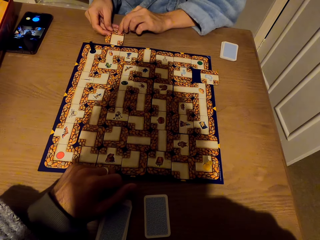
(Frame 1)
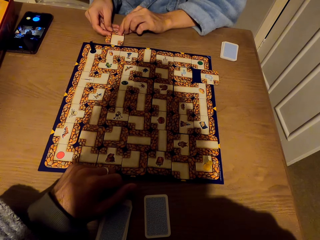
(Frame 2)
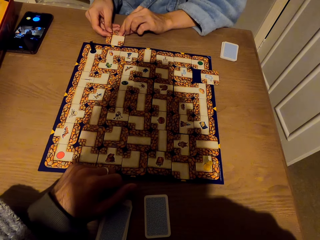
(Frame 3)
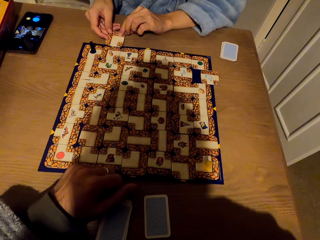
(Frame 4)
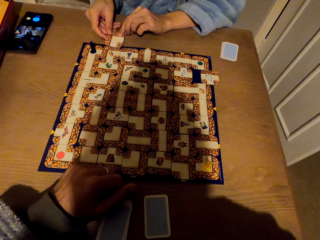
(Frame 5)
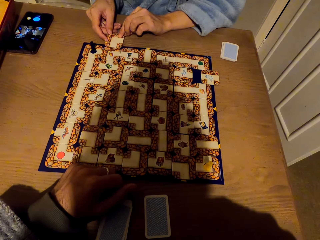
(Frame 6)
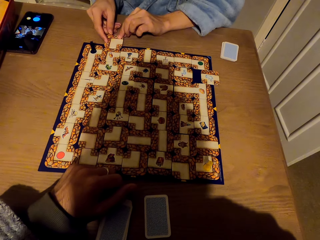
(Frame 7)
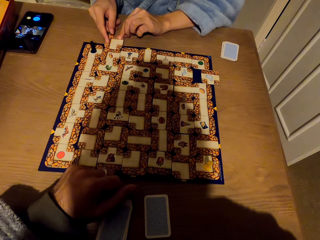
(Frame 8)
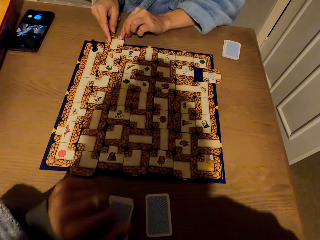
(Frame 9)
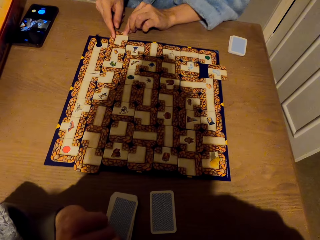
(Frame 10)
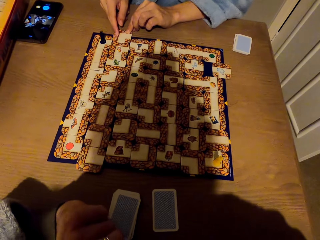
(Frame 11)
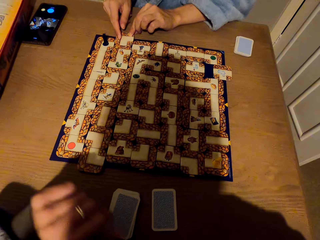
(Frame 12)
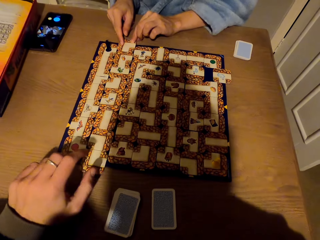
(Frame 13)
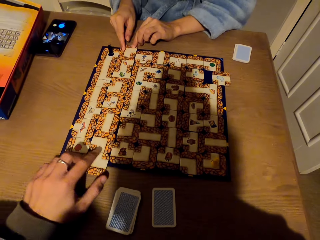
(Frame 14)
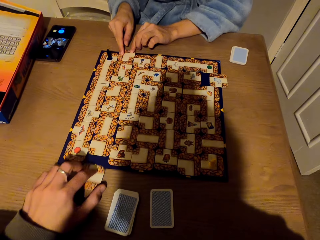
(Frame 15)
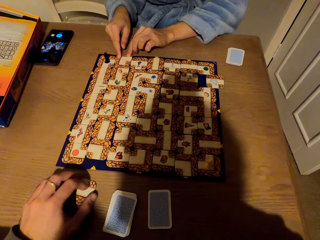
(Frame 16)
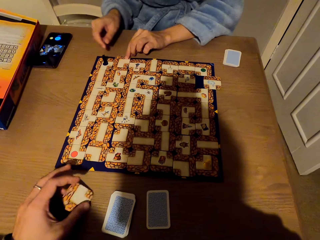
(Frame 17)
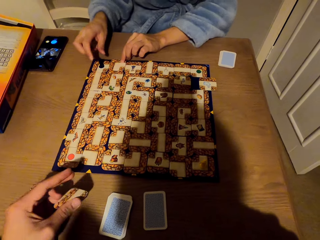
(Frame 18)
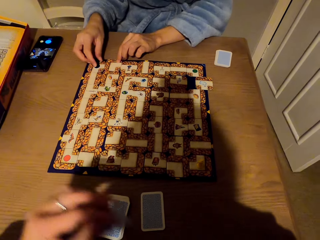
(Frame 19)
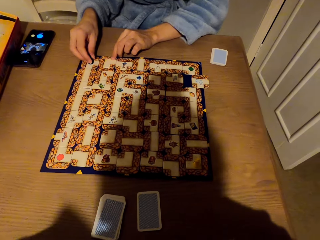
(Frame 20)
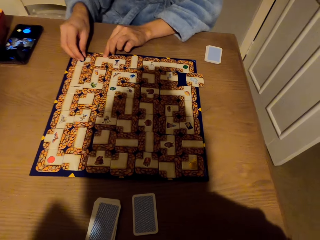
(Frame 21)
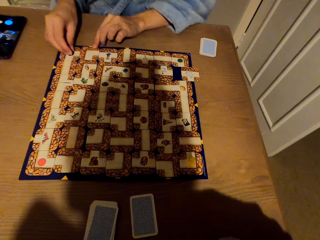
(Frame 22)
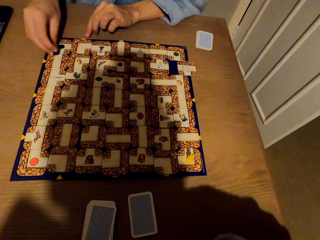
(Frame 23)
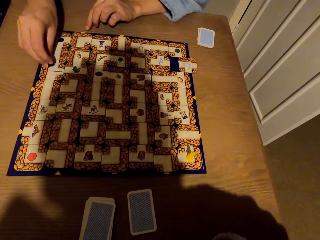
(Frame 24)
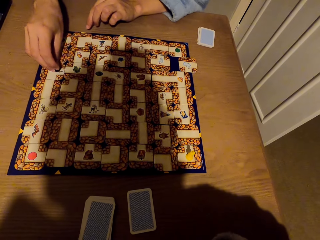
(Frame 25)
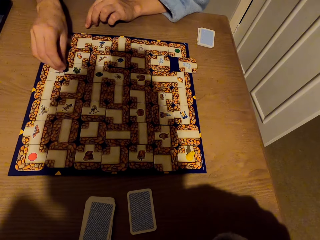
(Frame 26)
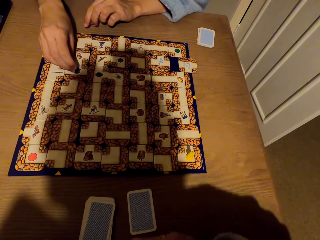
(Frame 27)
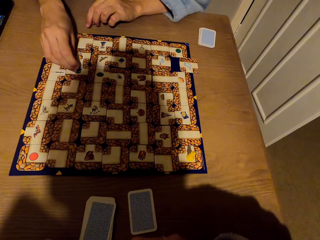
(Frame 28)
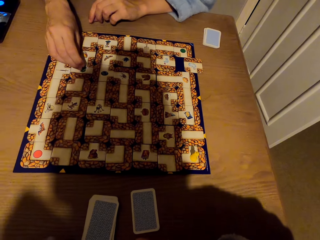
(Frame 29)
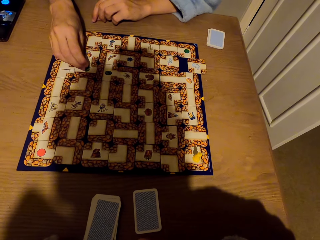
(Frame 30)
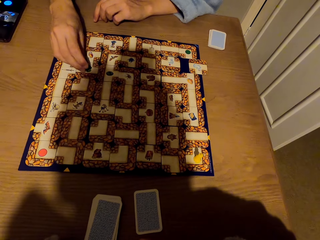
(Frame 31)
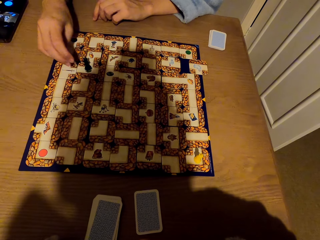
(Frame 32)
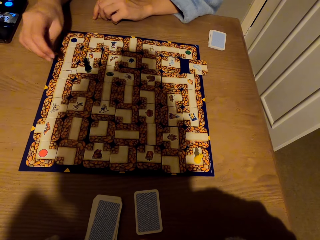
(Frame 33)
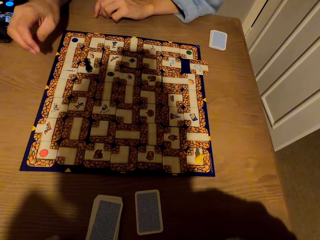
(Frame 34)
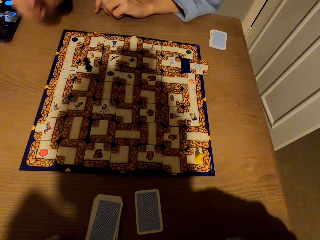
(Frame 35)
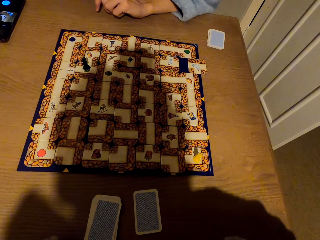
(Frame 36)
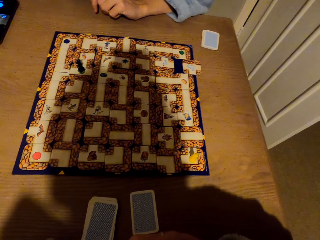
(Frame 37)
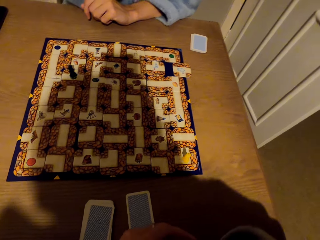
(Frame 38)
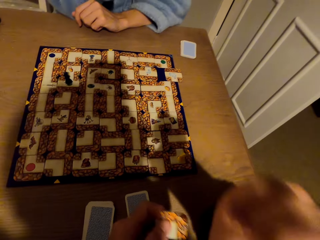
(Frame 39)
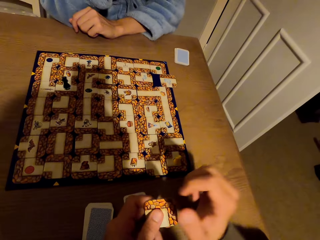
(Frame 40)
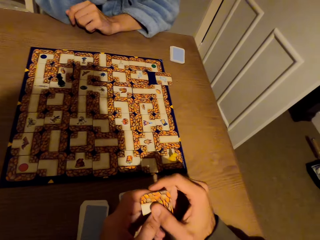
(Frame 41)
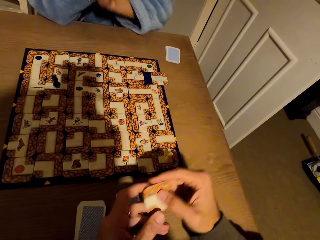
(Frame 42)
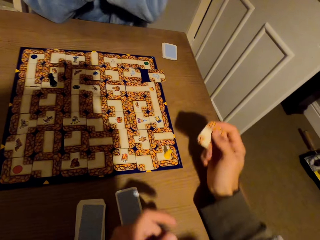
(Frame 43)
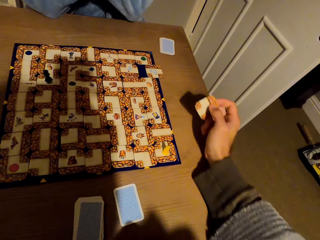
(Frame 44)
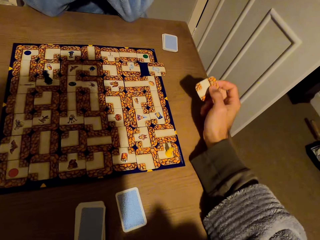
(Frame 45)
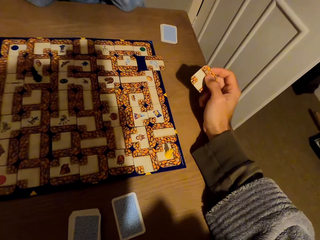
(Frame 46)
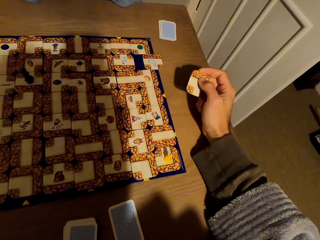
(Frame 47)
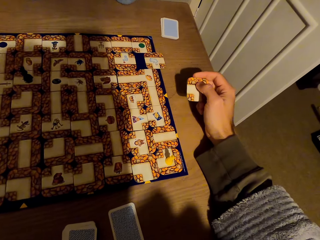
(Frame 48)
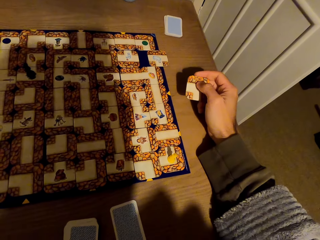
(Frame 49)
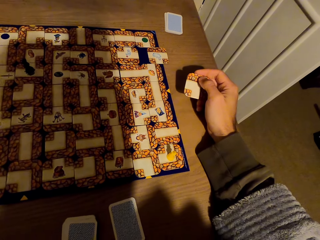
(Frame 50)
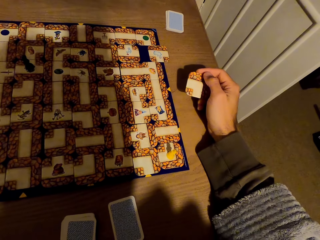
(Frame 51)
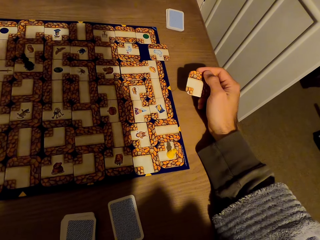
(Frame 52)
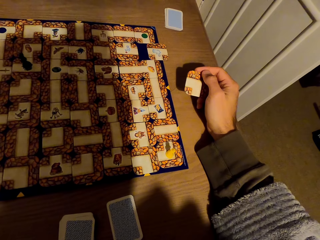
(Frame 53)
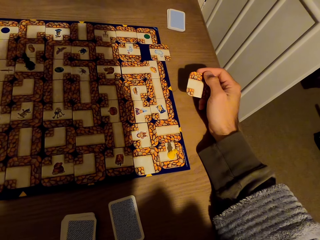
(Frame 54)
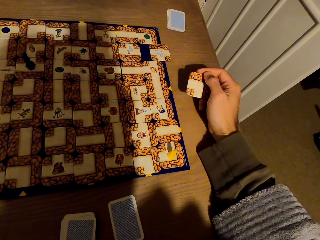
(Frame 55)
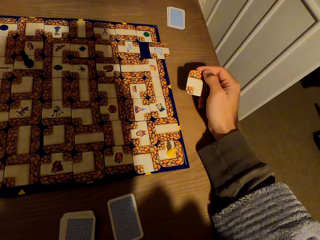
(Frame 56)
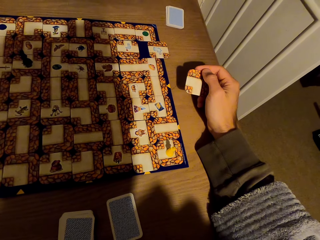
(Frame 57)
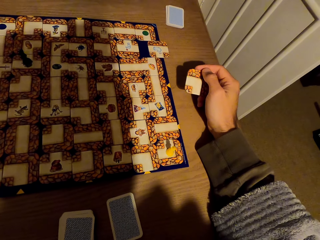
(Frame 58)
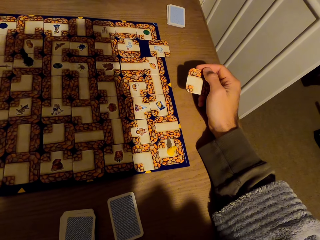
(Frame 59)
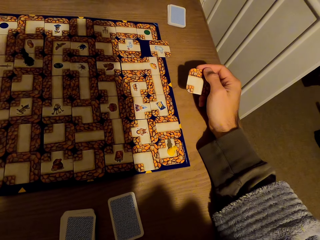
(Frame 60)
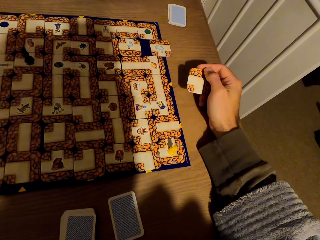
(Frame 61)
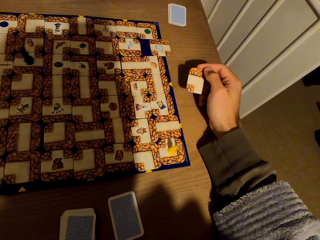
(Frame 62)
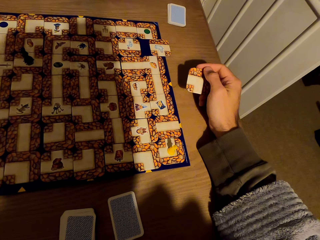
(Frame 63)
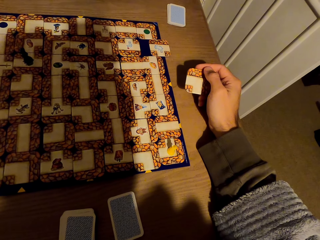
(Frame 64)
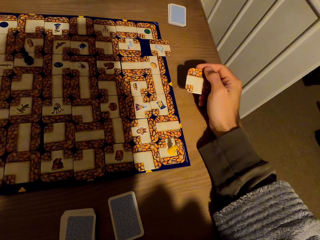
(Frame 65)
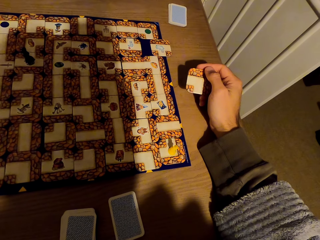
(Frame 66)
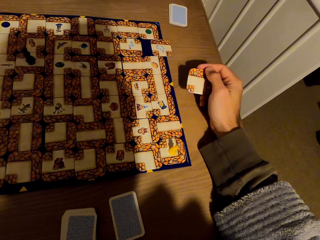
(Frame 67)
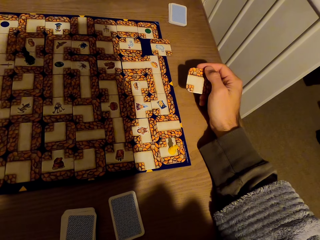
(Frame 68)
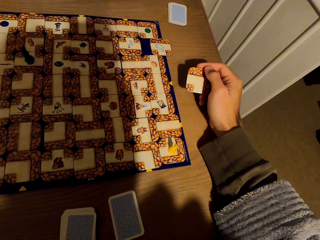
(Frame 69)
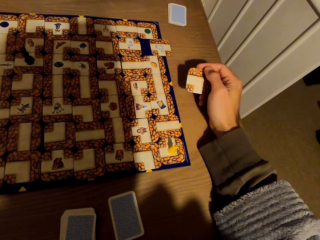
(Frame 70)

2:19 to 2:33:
A lady slides a tile on the labyrinth board game. She fixes the card on the labyrinth board with the right hand. The camera wearer removes the left hand from the table and picks a card from the labyrinth board with the left hand. The lady picks a pawn from the table with the right hand. The camera wearer stares at the labyrinth board game. The lady drops the pawn on the labyrinth board with the right hand. She stares at the labyrinth board game. The camera wearer exchanges the card to the right hand. They stare at the labyrinth board game.

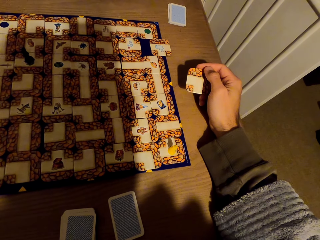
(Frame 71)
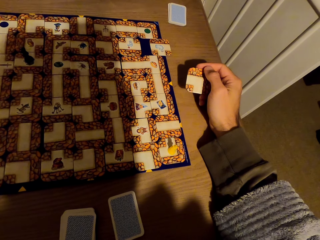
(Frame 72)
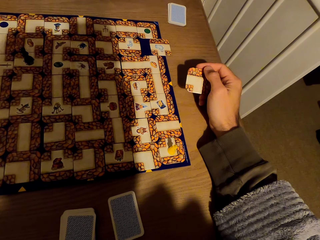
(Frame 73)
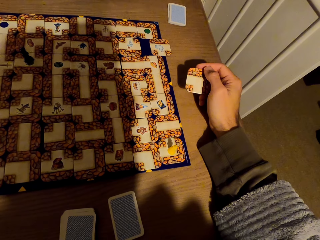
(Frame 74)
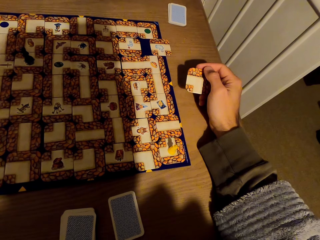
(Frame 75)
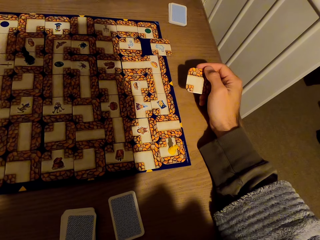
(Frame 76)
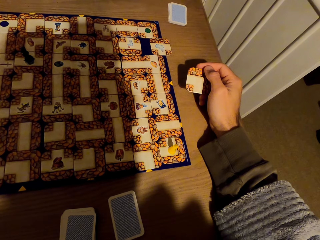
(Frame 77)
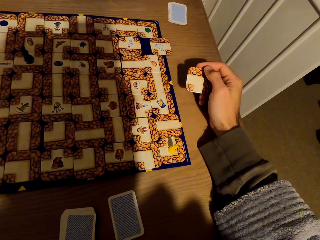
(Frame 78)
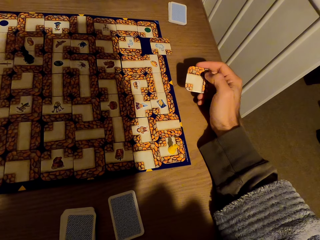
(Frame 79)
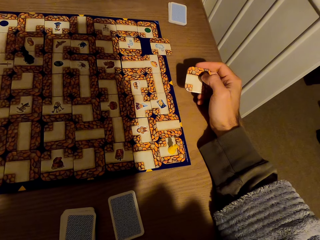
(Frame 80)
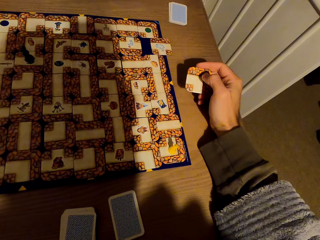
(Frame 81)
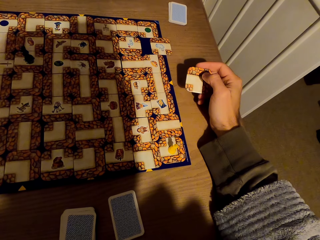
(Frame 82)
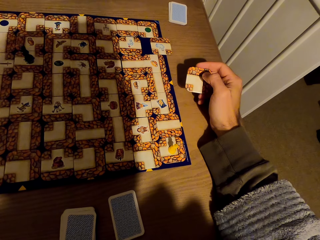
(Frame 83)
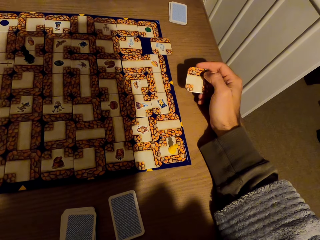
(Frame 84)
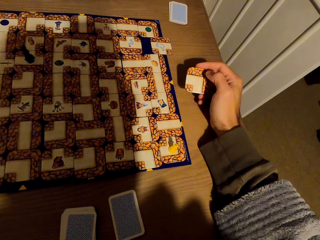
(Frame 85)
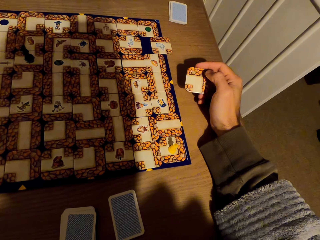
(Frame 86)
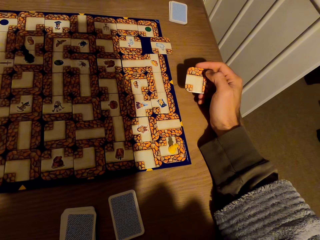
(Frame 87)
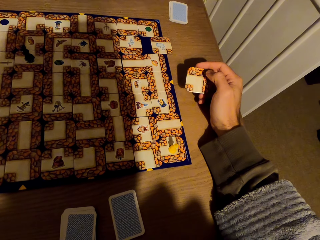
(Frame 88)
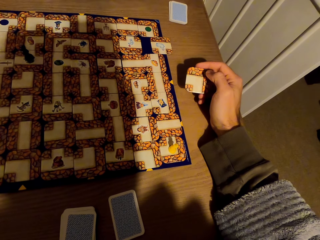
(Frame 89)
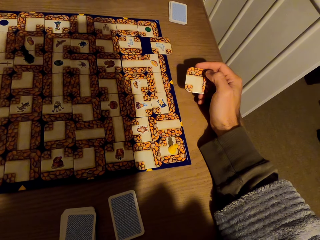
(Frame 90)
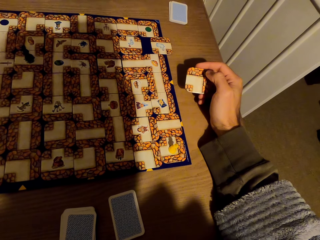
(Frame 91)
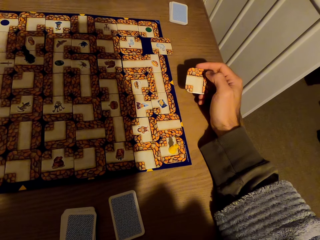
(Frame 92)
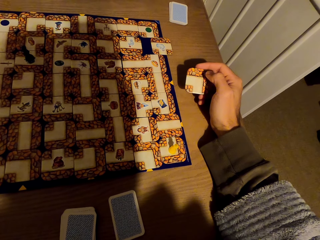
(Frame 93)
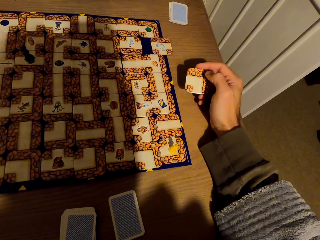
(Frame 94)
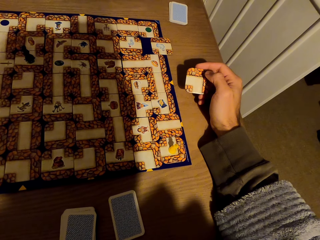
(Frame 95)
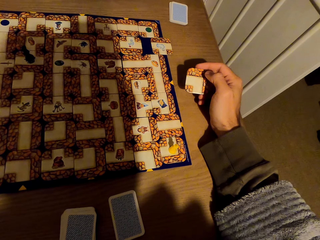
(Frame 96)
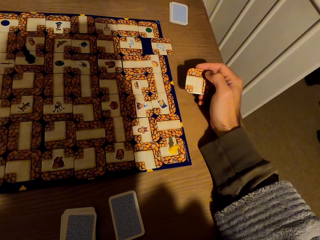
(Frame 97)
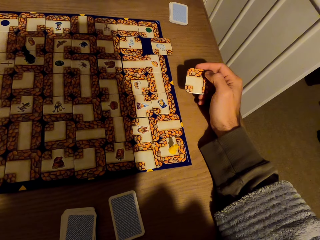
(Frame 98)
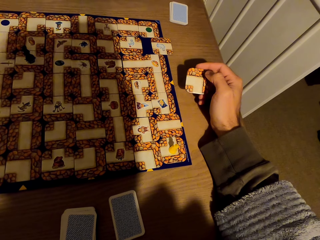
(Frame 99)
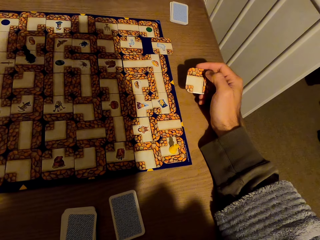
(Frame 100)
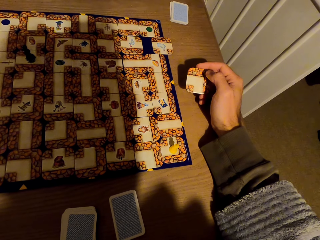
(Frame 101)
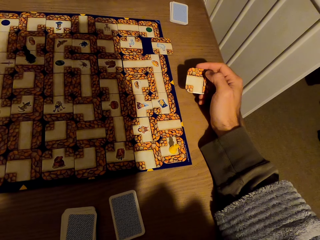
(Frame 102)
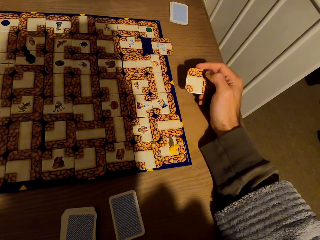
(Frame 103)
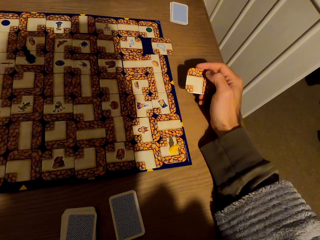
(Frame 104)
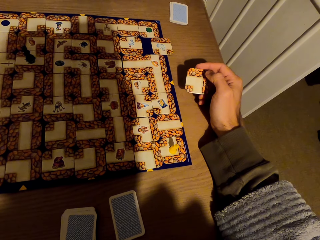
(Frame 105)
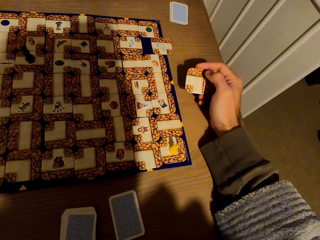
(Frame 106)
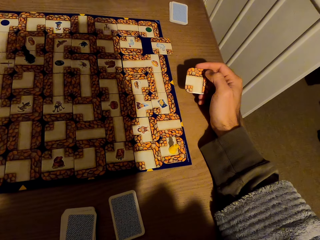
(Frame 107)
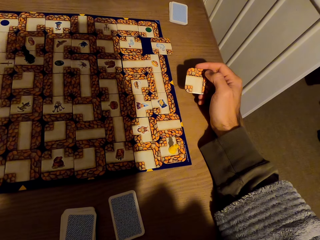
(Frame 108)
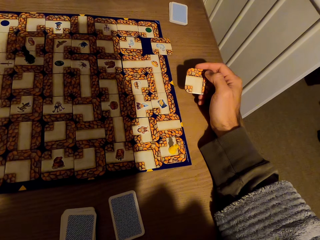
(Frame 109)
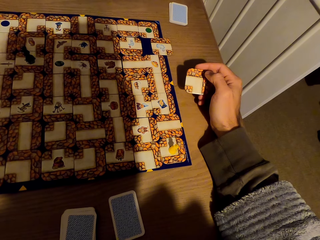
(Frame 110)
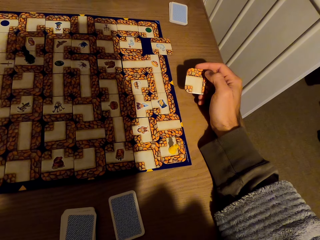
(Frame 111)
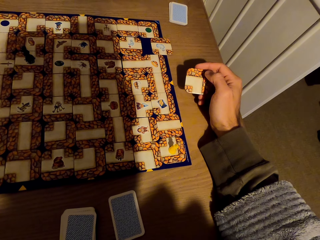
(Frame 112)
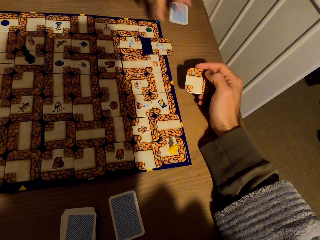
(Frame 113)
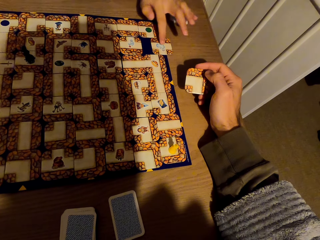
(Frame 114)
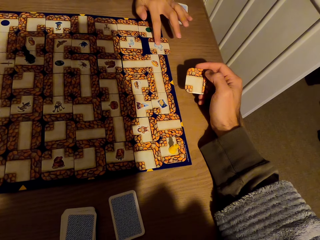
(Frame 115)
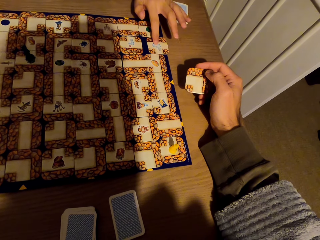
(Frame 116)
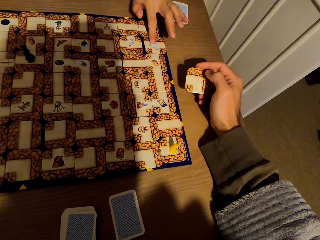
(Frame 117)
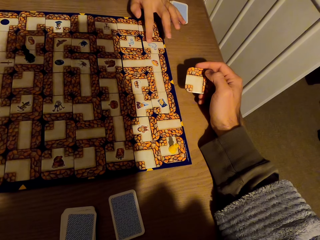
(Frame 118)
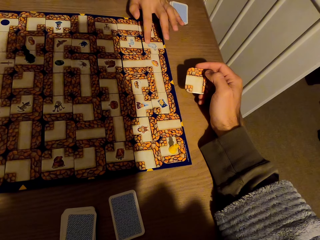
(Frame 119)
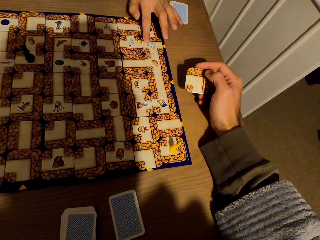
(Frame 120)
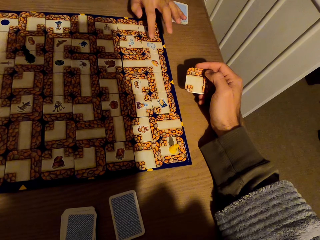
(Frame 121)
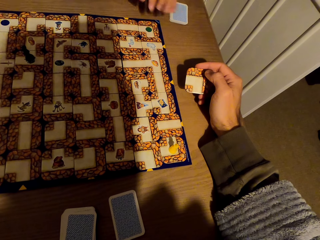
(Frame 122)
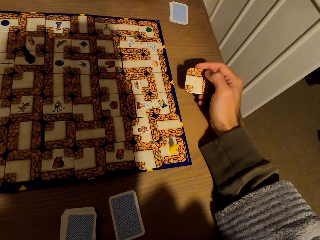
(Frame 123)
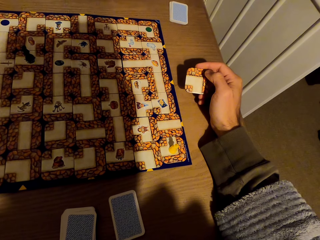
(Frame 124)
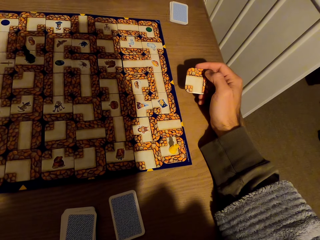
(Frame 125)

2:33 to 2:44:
A person adjusts the tile.
